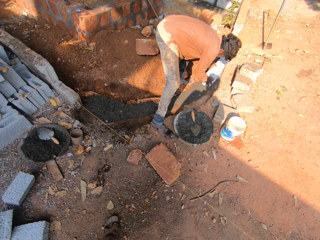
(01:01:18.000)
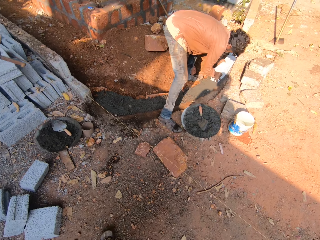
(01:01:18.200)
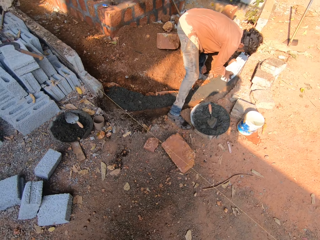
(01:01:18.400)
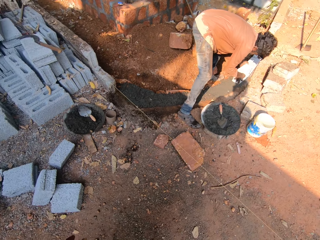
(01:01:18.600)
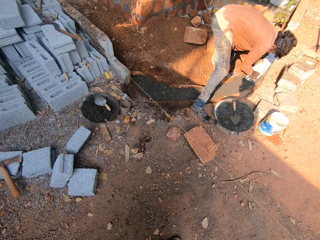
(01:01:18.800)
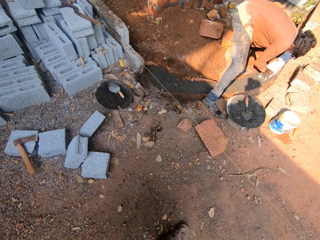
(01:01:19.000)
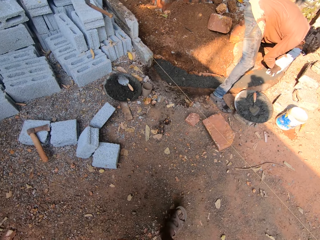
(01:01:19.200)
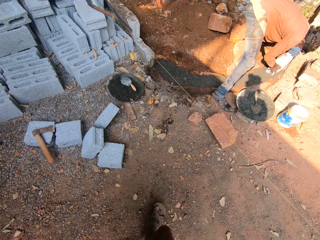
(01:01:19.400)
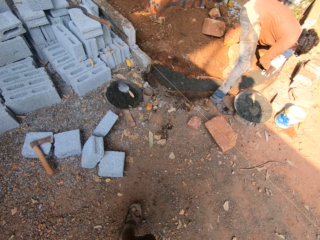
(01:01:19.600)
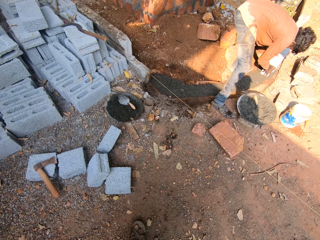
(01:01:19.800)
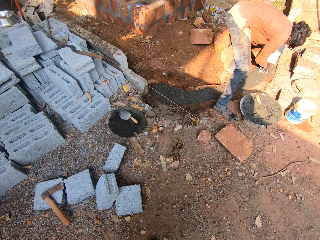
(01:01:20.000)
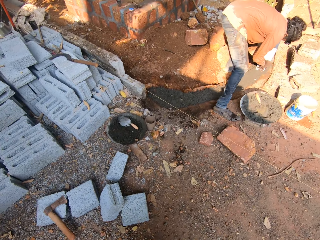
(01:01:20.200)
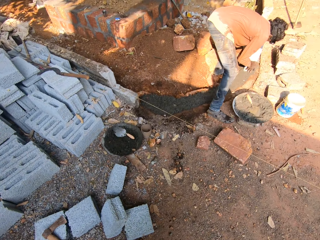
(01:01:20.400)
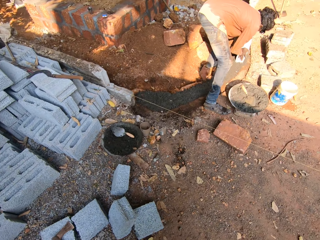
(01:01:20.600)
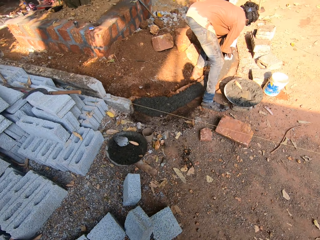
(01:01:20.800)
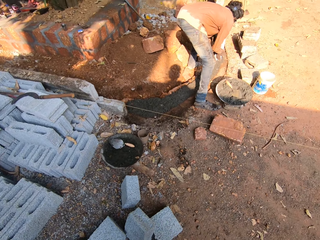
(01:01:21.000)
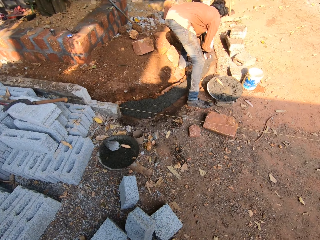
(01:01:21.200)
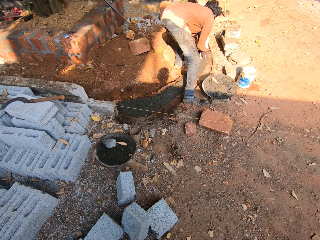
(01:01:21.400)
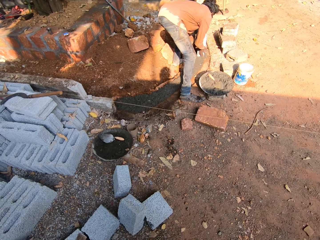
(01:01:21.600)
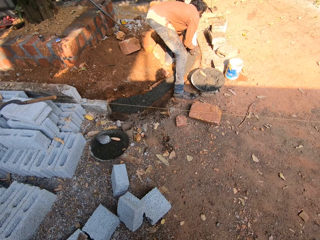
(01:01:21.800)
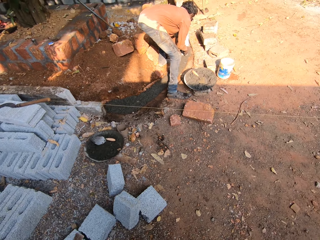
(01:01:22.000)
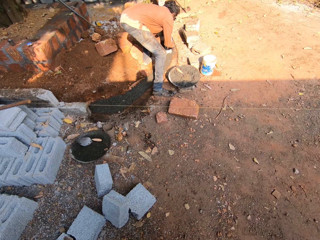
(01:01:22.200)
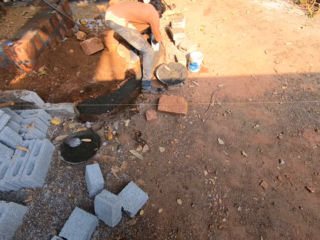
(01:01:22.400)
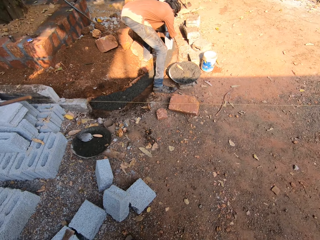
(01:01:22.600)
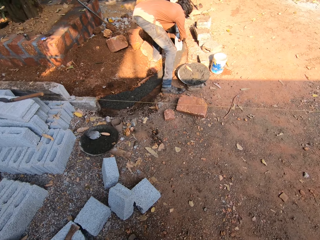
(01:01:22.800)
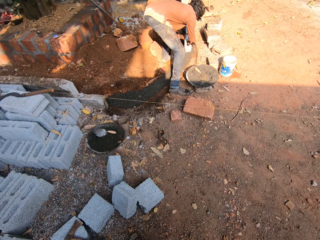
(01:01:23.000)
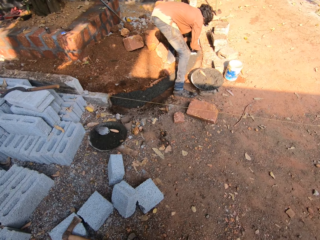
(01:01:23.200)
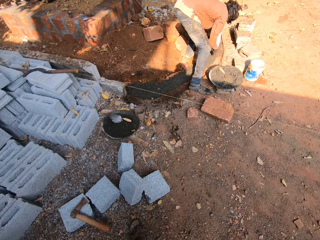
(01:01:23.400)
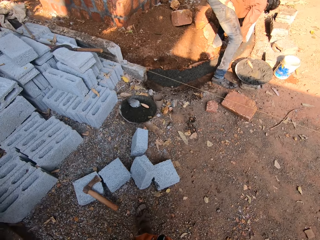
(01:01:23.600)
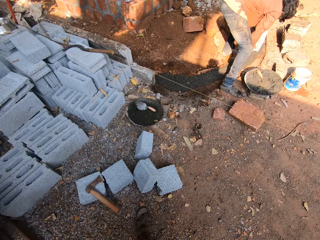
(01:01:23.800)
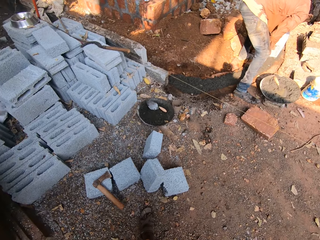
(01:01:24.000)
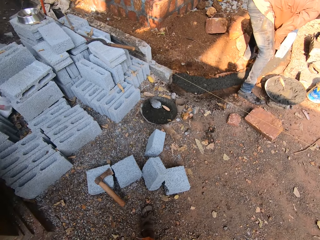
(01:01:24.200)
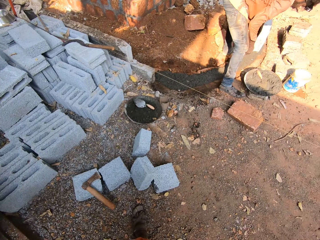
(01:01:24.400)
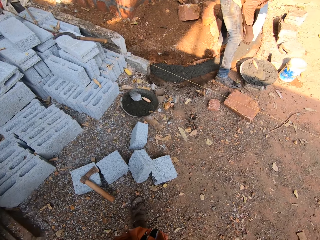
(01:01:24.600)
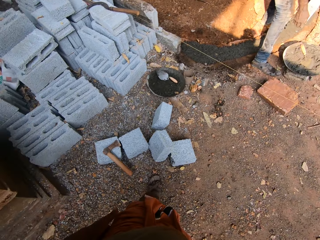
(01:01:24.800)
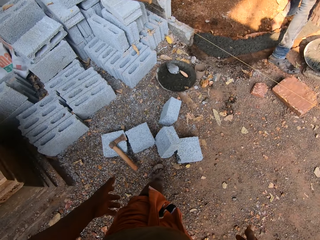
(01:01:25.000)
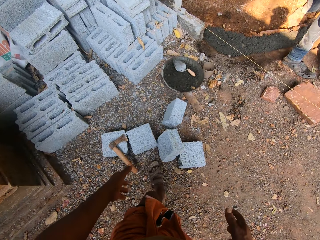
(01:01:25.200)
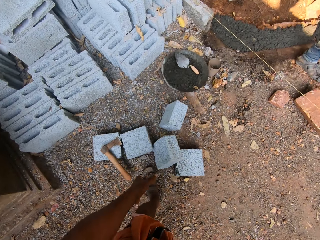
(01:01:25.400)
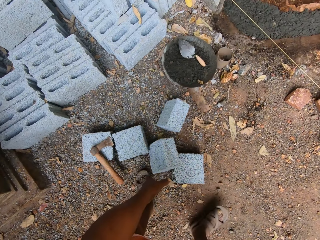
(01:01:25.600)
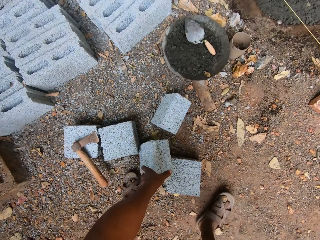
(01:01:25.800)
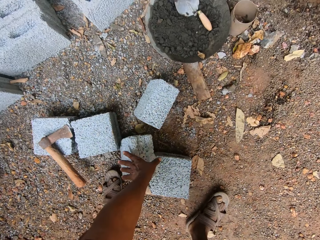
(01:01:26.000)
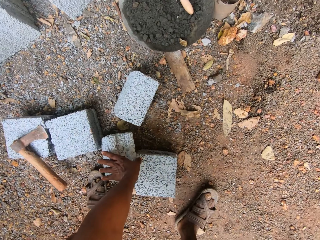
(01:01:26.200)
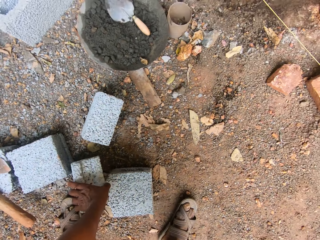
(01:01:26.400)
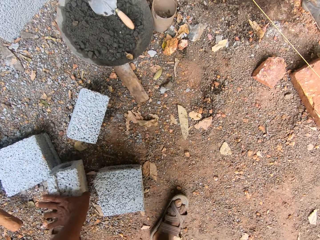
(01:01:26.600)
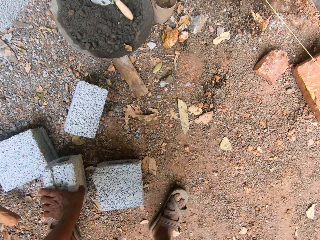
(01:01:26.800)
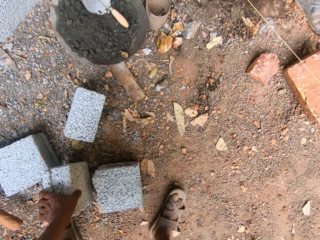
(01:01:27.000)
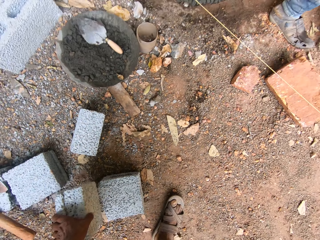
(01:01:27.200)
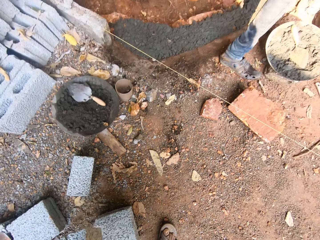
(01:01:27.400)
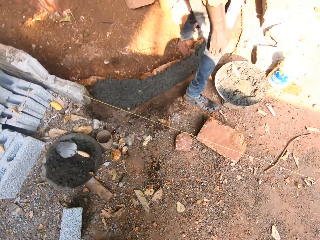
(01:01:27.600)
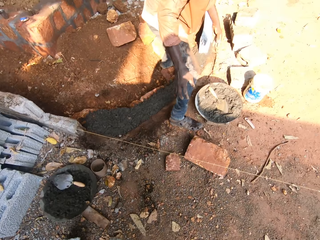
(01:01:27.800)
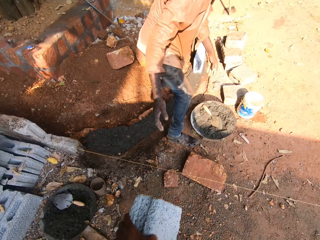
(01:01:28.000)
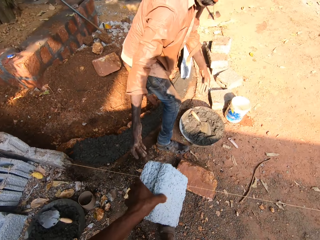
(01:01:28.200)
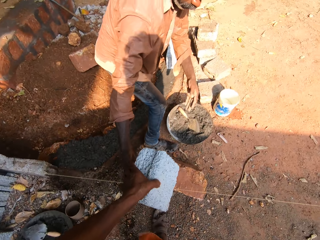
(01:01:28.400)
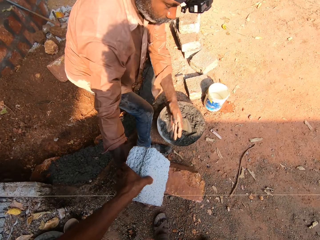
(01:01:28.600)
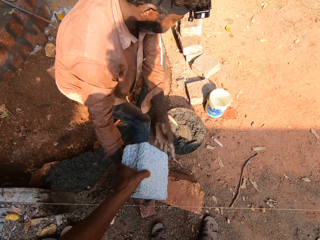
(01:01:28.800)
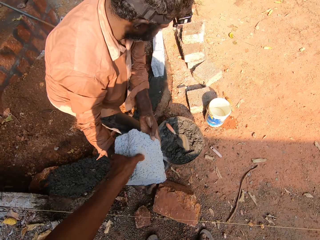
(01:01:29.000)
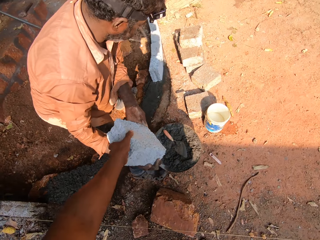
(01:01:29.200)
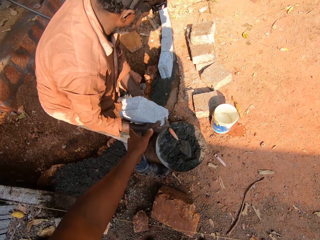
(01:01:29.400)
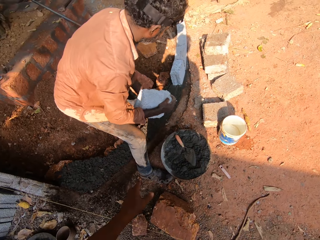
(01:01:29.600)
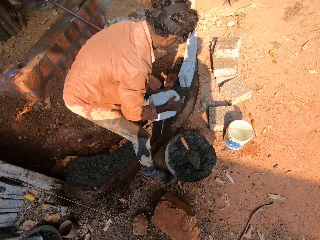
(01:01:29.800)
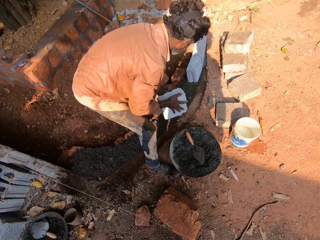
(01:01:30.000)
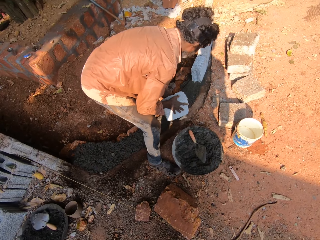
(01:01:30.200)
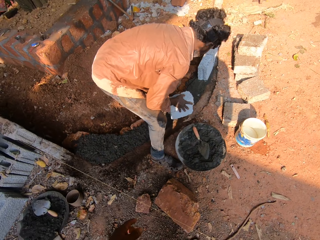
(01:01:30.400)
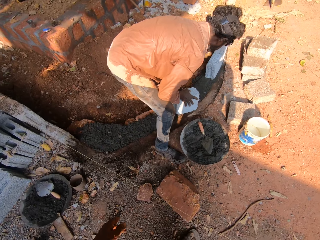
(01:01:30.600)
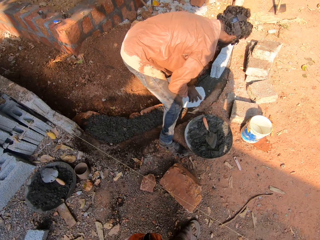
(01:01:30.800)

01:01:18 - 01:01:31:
The camera wearer moves around. He picks up a block or brick from the ground with his left hand. A man takes the brick. The camera wearer passes the block to the man with his left hand.

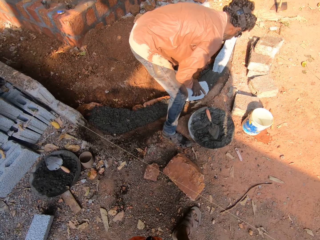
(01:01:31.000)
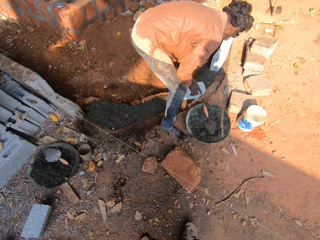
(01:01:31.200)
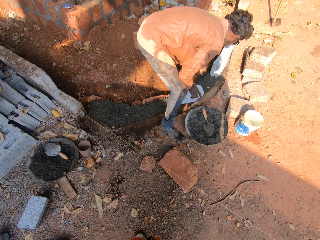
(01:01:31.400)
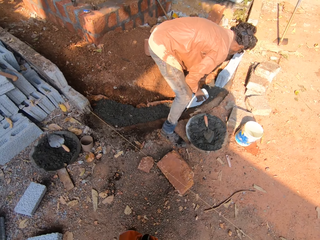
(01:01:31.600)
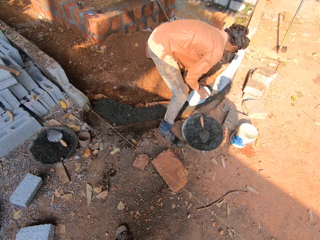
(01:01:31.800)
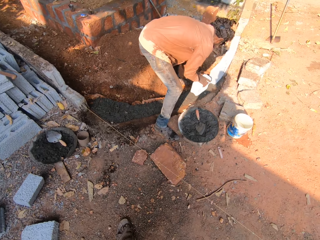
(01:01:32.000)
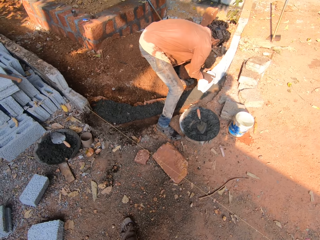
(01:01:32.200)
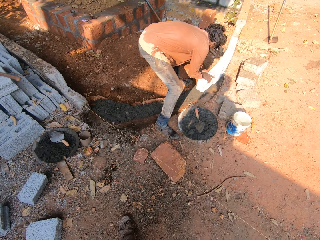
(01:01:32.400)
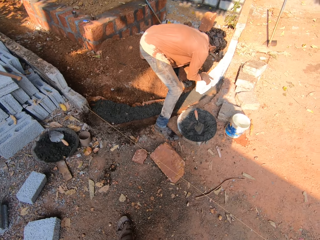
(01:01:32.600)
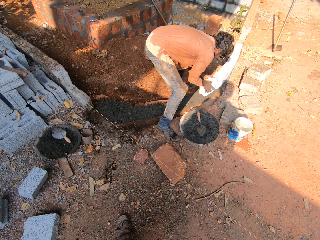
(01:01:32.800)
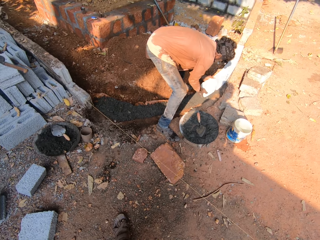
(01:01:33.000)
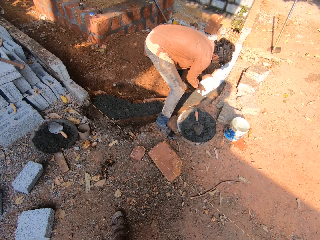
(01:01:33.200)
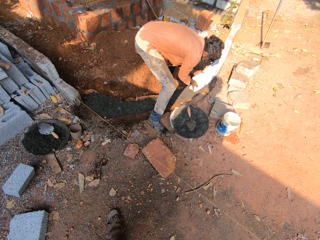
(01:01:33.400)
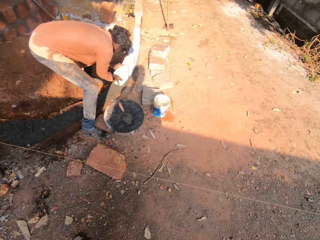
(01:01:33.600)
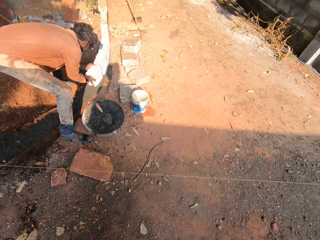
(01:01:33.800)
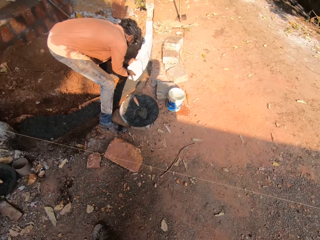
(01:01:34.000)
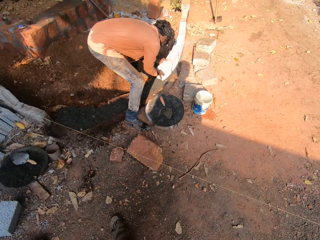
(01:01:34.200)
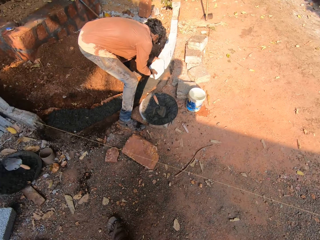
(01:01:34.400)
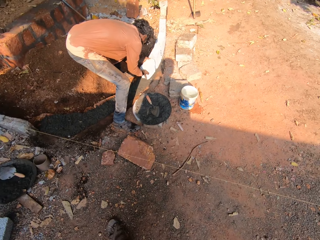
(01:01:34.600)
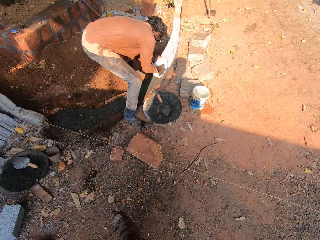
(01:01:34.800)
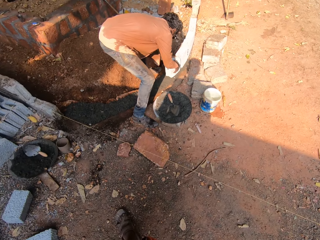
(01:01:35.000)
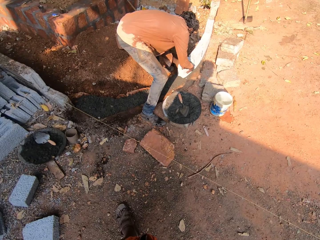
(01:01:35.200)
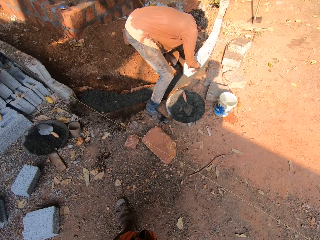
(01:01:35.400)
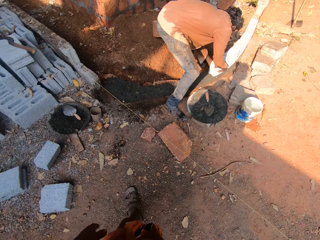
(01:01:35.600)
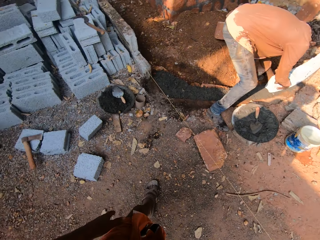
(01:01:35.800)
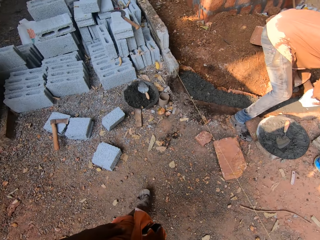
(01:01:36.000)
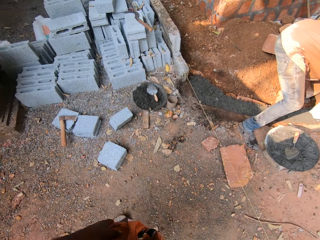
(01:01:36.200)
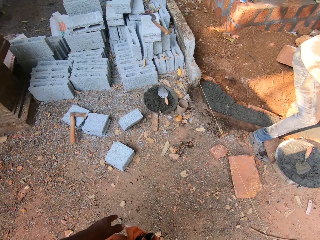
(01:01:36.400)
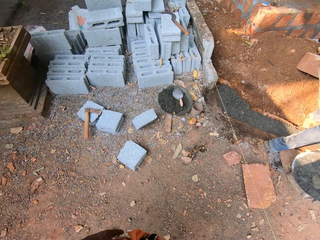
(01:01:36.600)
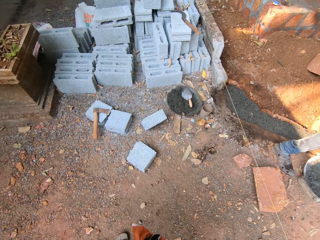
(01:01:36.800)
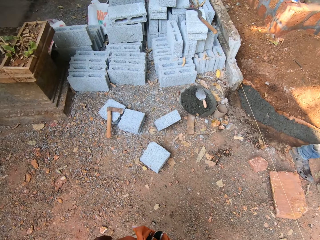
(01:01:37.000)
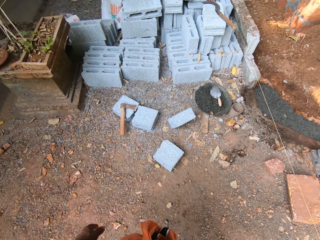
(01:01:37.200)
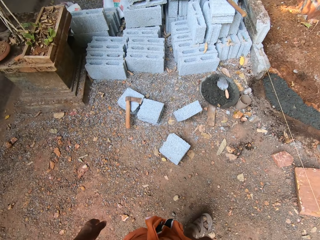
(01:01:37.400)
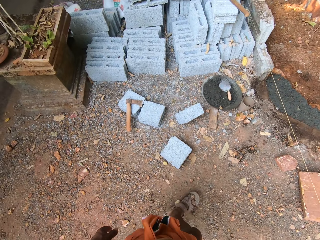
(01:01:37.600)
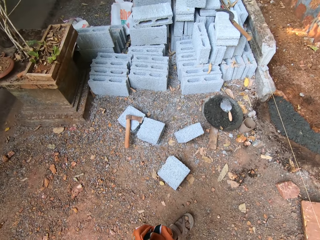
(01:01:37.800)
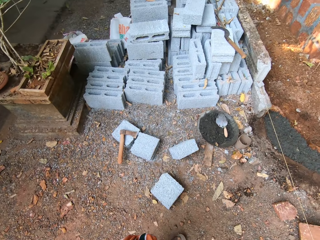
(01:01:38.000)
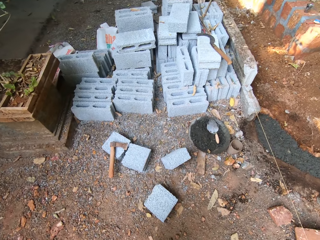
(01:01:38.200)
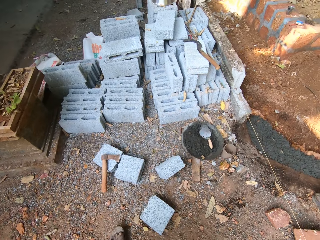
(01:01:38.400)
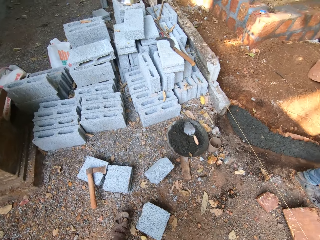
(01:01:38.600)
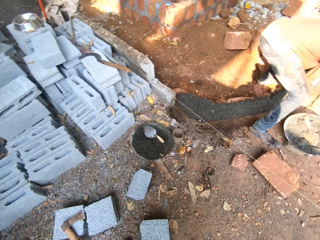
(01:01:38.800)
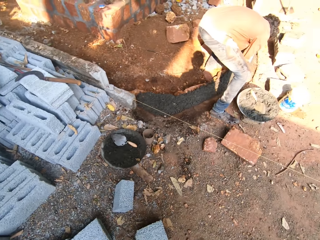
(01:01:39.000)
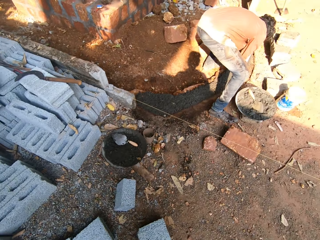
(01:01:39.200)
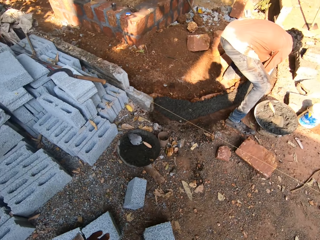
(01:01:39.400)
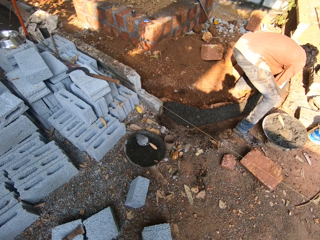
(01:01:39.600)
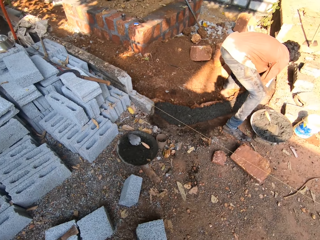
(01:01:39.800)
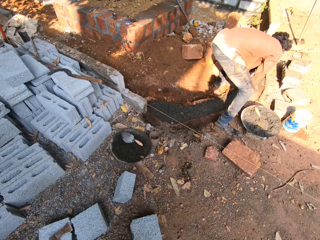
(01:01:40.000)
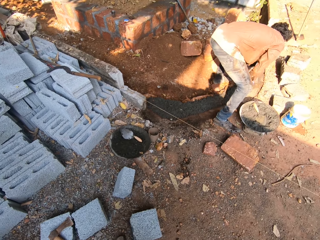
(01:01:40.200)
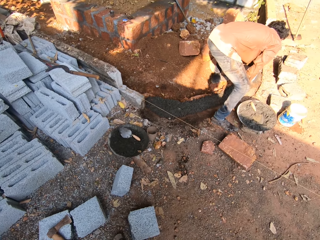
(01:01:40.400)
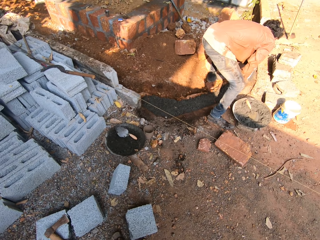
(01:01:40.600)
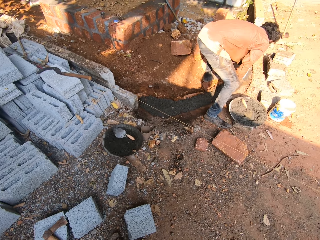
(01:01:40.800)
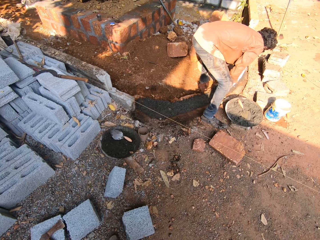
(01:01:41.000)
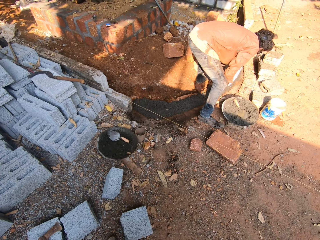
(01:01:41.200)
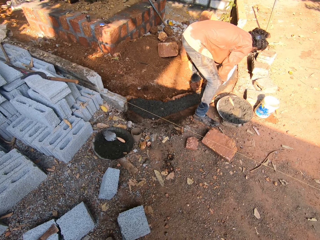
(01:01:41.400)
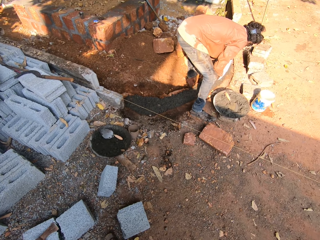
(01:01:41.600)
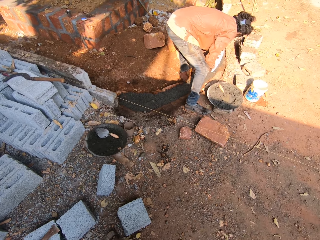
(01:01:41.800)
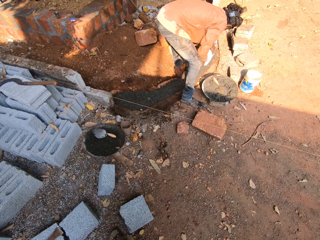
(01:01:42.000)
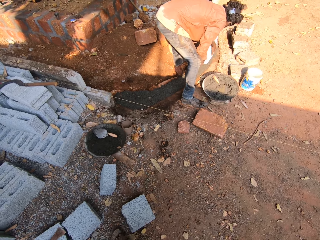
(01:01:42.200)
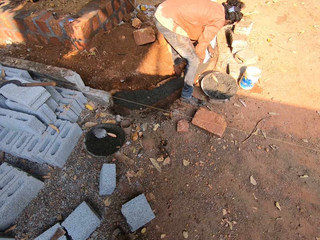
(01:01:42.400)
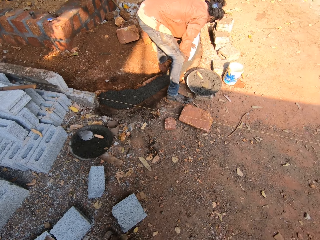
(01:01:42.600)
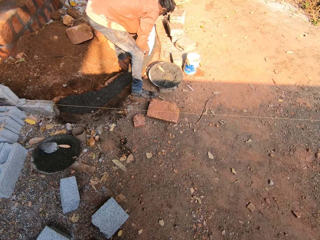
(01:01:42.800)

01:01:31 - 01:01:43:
A man fixes the brick. The man places the block on the ground with both hands. The camera wearer looks around.
